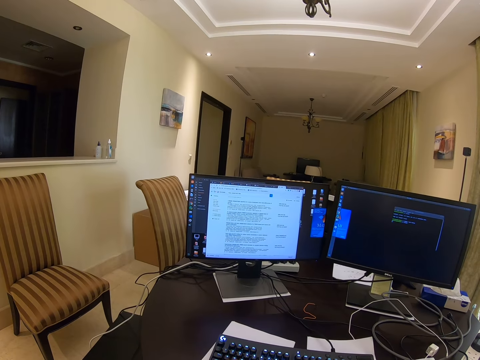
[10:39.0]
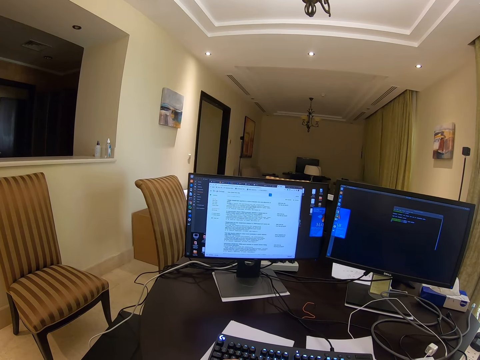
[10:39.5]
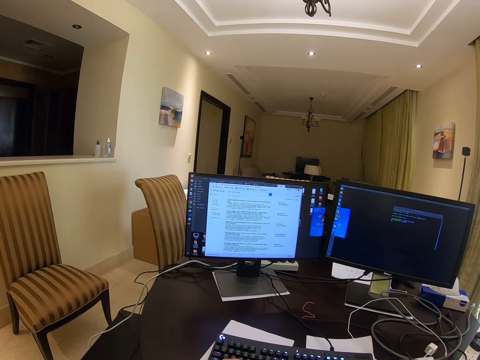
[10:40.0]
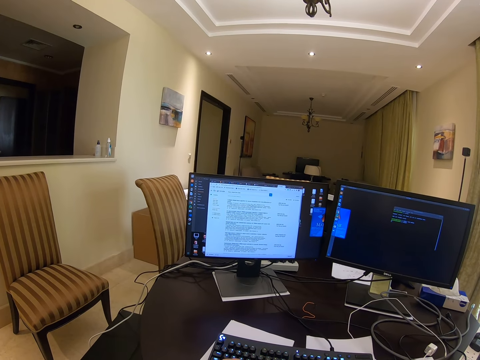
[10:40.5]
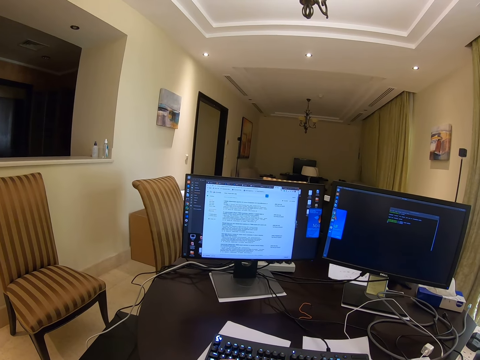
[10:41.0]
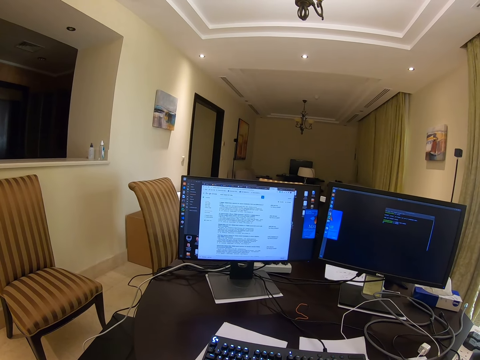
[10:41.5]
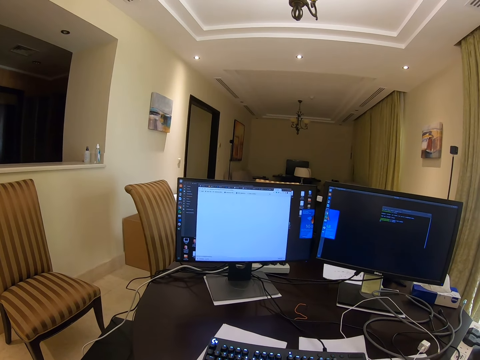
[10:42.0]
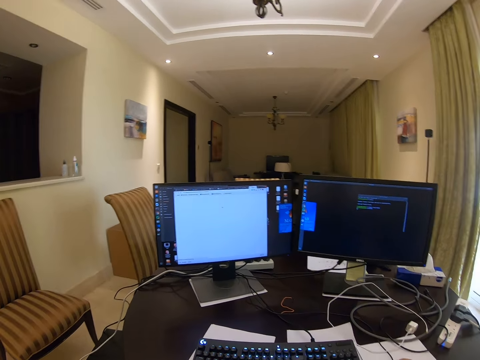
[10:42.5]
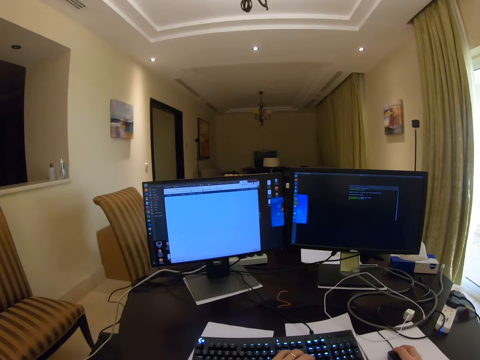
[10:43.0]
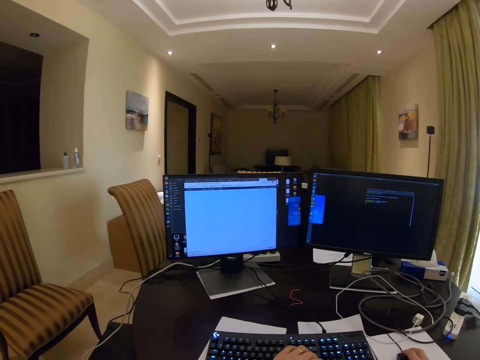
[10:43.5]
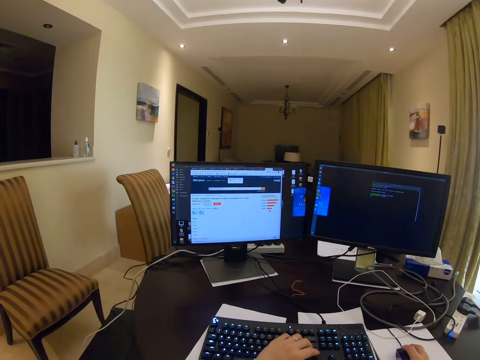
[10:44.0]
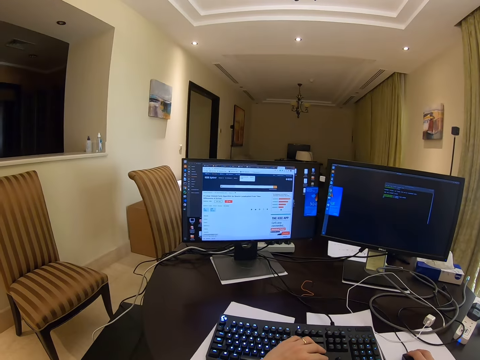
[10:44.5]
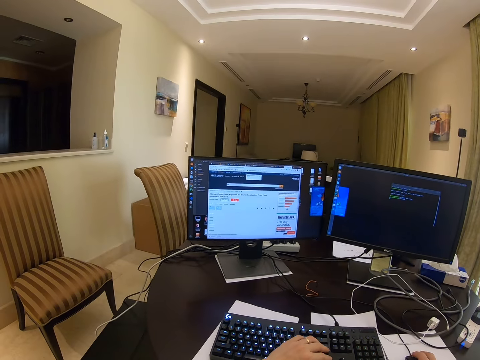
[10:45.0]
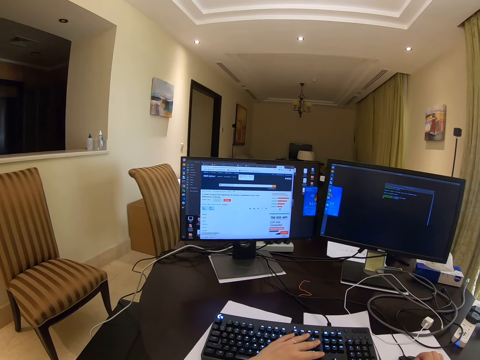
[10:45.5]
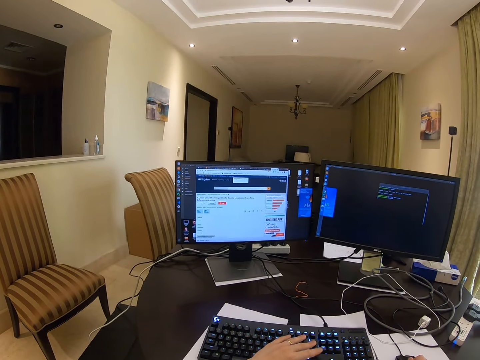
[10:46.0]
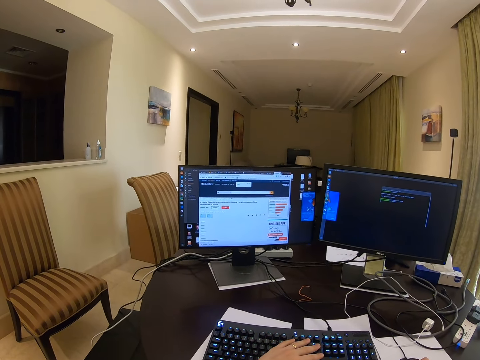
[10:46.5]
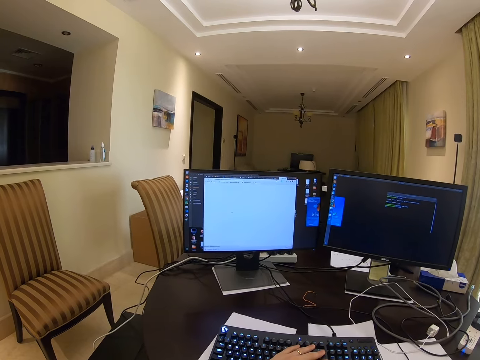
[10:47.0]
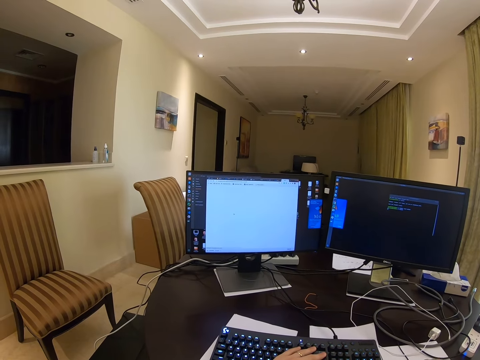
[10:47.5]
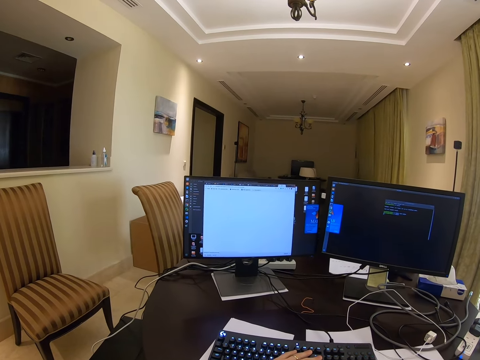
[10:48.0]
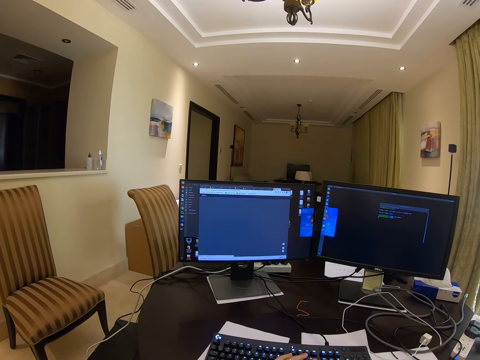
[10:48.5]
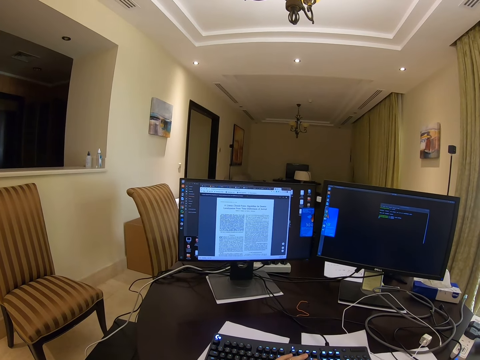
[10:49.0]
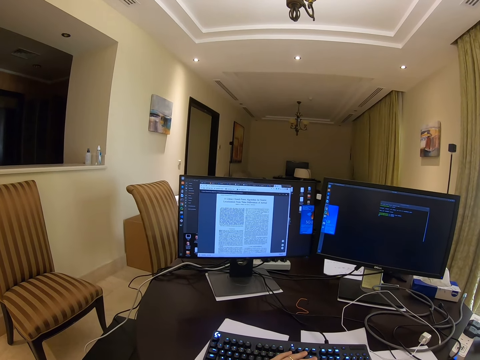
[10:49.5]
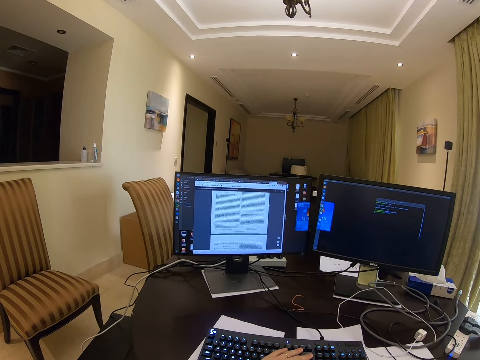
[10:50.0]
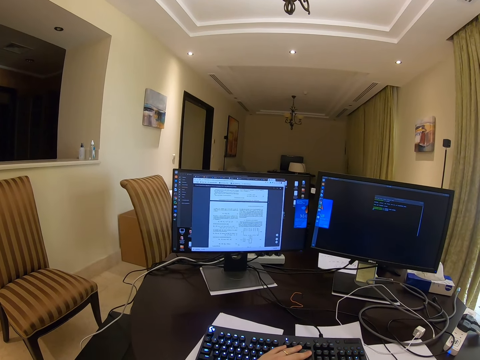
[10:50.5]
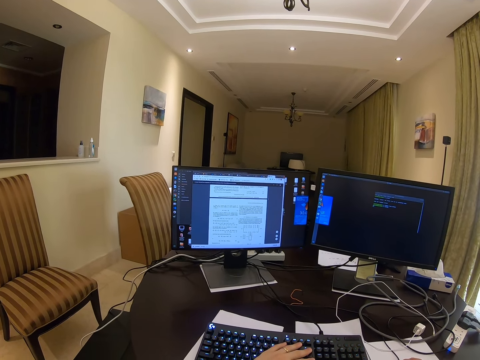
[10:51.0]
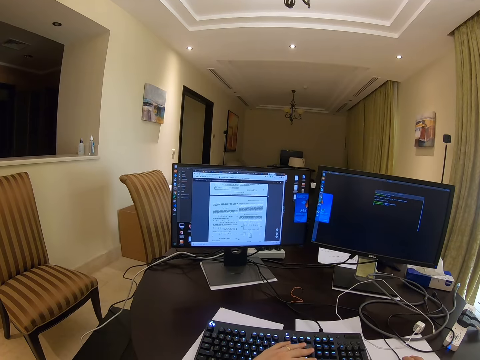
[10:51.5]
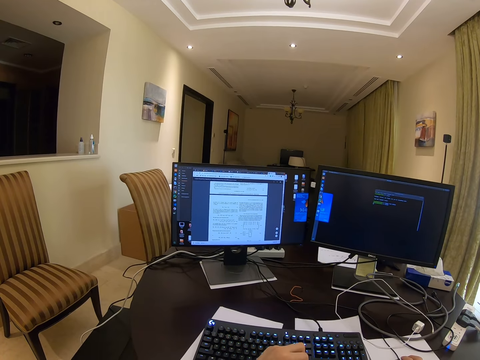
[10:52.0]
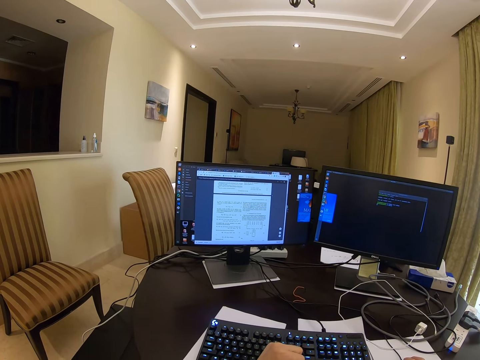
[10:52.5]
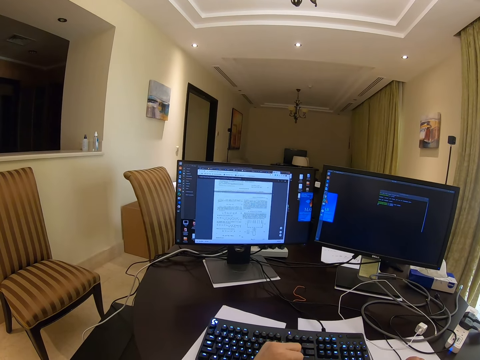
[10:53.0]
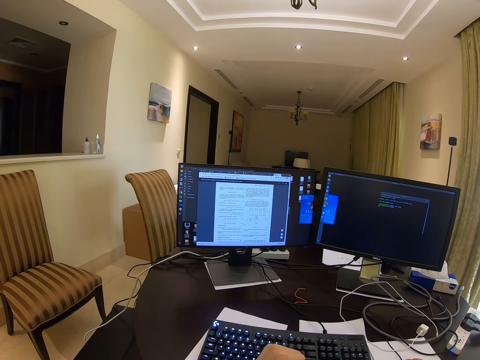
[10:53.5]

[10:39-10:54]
The camera wearer clicks on the desktop with the mouse. They operate a computer. They scroll on the desktop on the table.

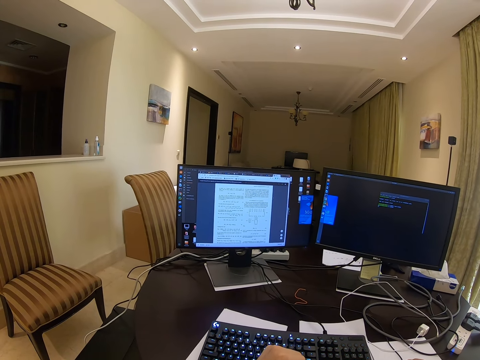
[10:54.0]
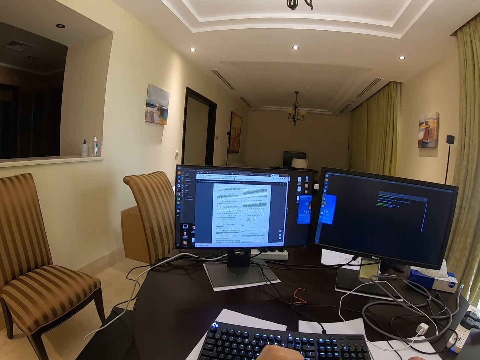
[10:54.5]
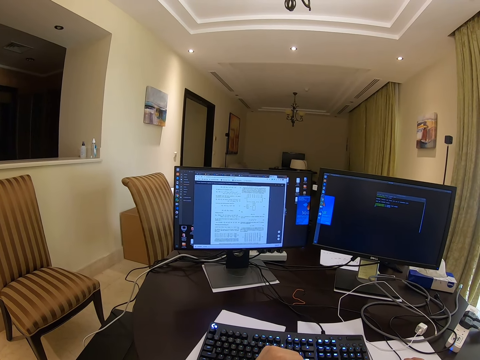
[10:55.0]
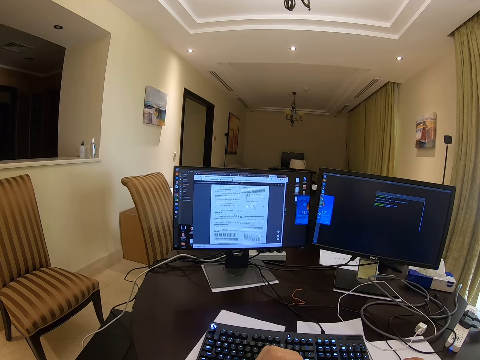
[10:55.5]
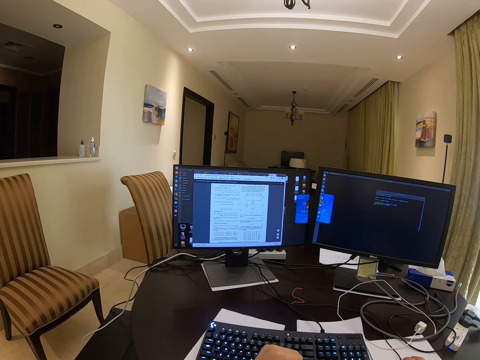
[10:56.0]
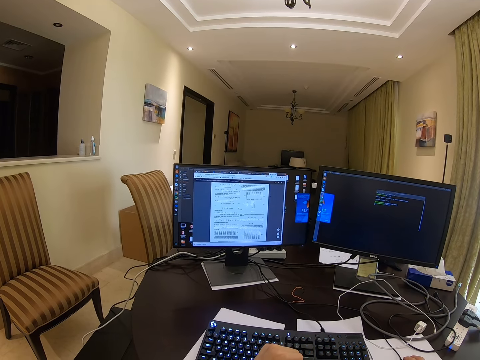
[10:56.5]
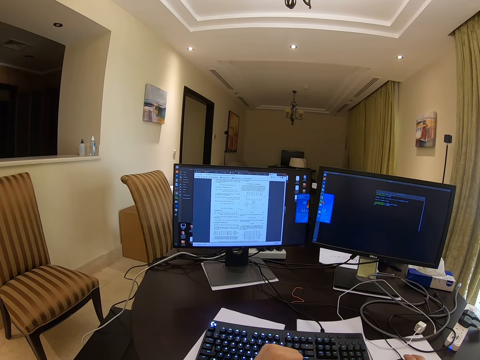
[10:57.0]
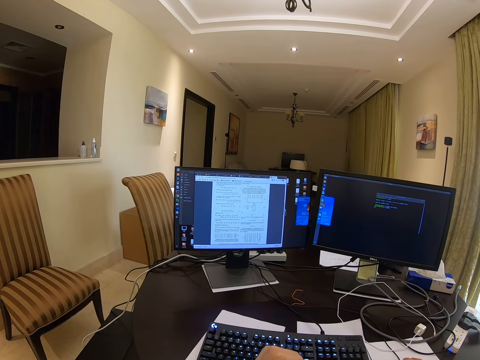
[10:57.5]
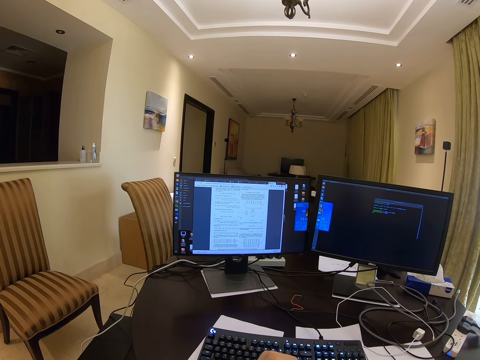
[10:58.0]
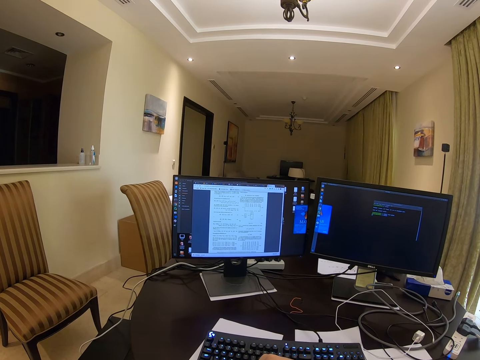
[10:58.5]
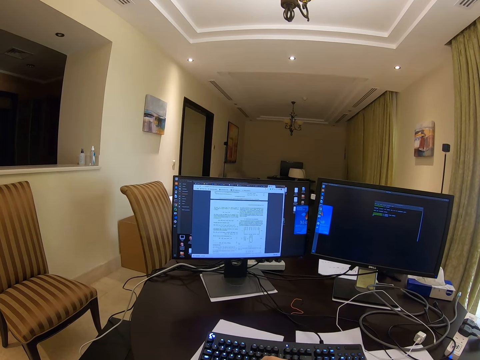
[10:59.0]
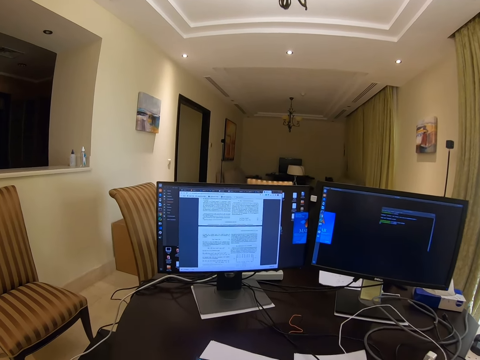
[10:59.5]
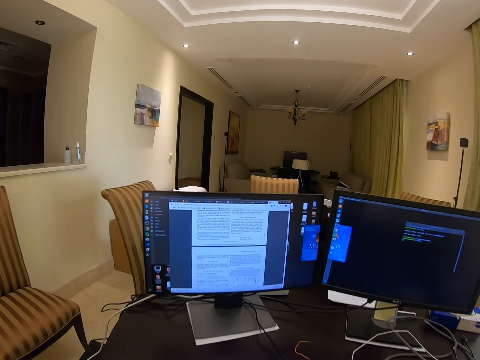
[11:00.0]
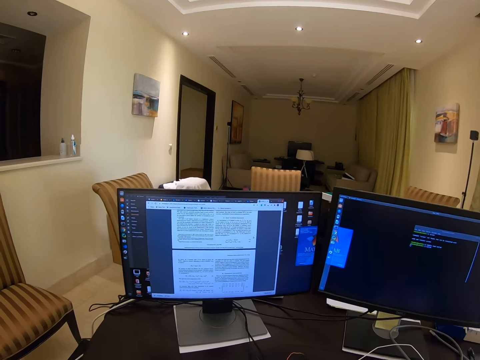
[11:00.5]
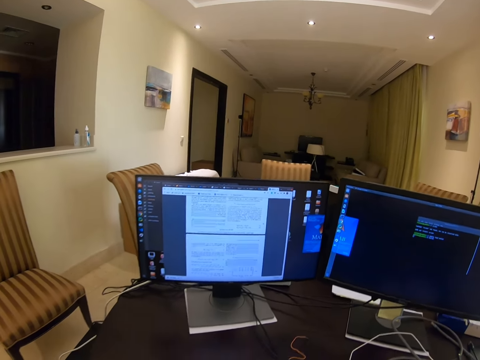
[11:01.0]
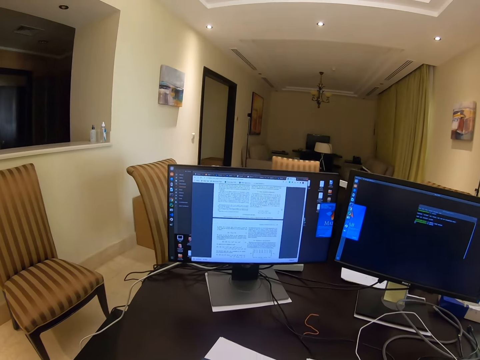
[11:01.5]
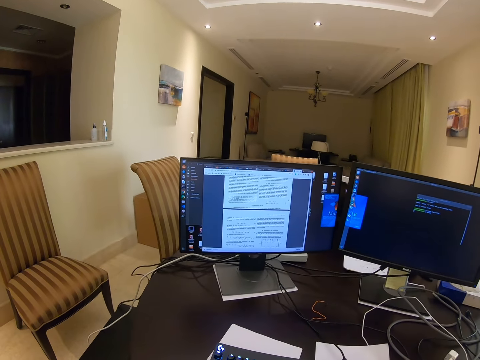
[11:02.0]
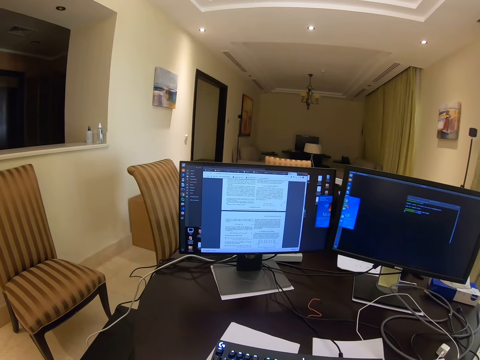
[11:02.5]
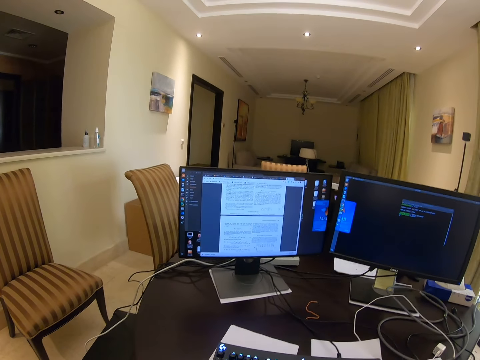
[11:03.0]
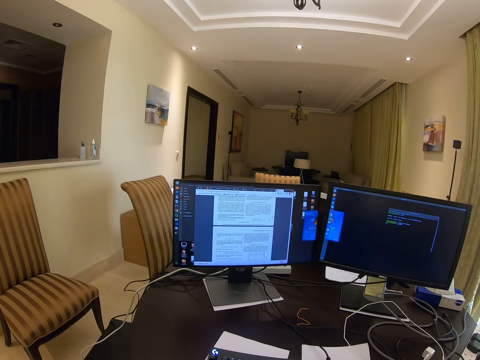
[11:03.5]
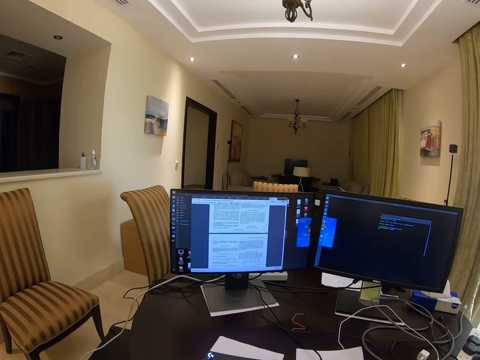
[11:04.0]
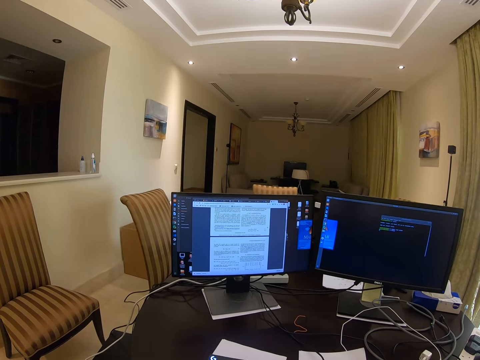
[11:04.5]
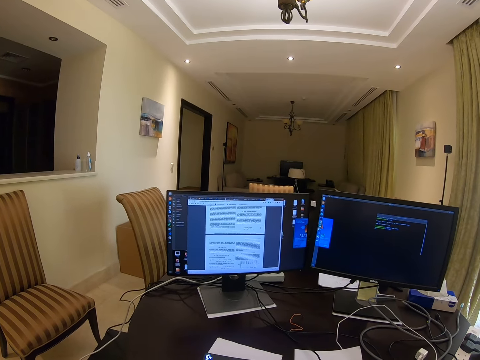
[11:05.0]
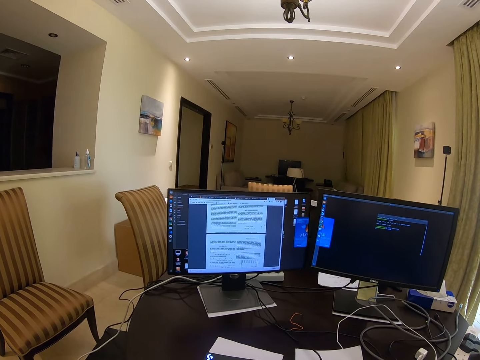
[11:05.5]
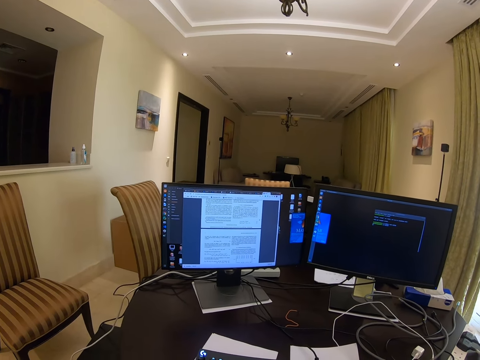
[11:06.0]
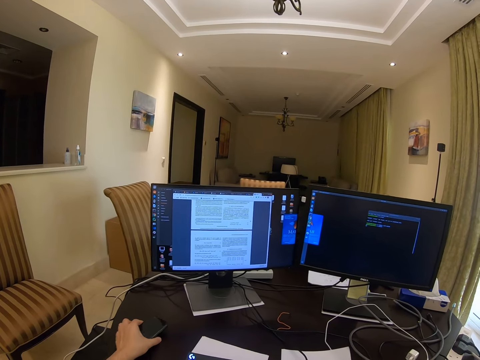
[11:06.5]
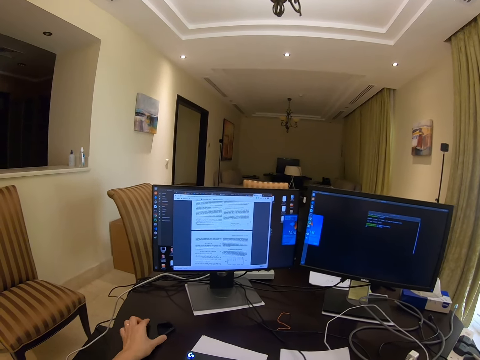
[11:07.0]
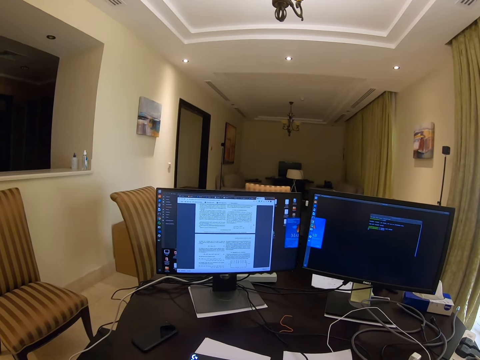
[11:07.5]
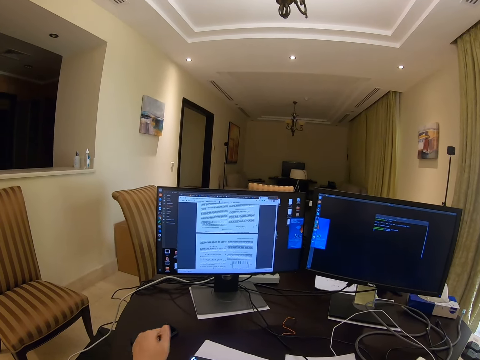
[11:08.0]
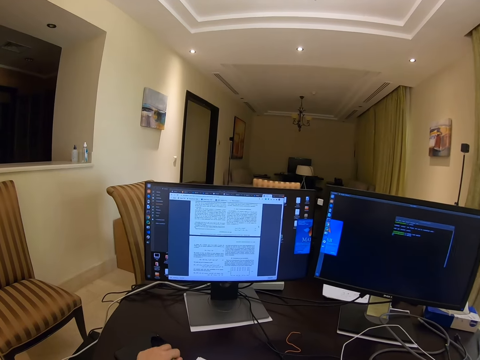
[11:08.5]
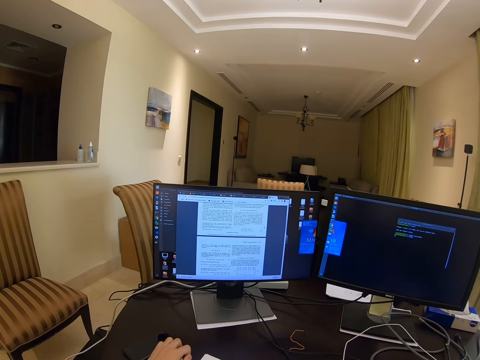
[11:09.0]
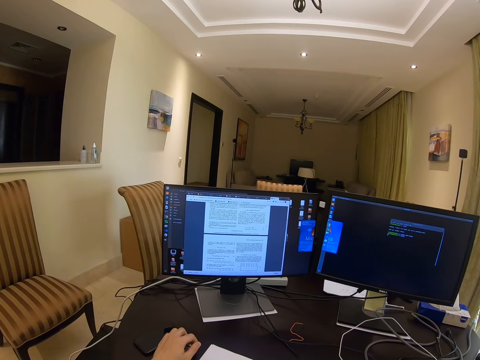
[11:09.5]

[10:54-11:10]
The camera wearer puts a phone on the table. They put a cable on the table.
